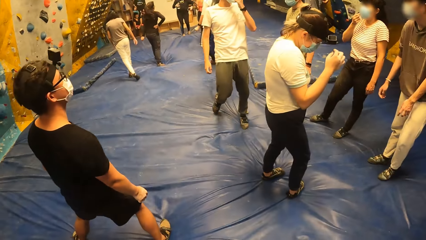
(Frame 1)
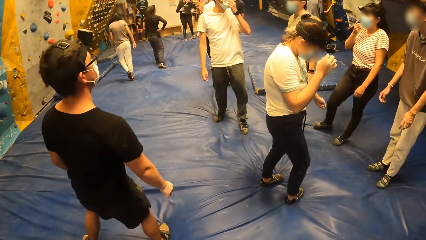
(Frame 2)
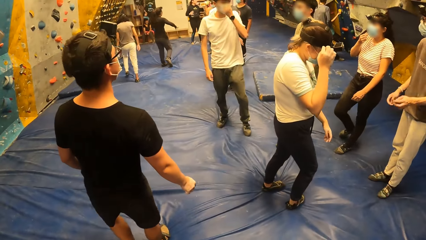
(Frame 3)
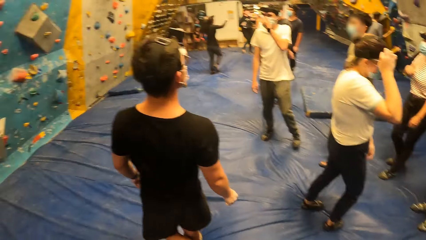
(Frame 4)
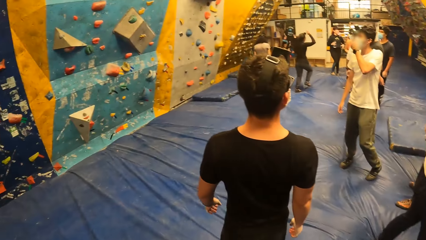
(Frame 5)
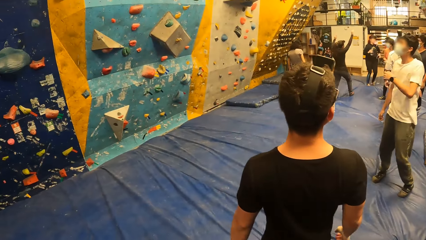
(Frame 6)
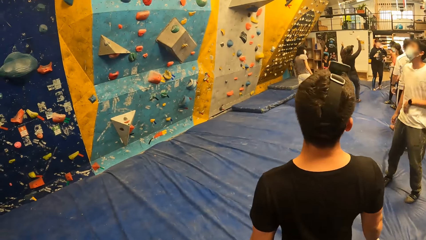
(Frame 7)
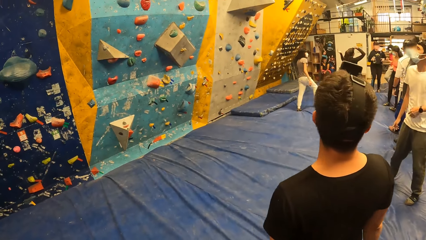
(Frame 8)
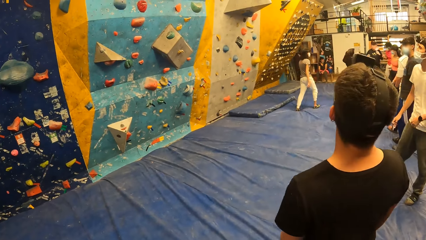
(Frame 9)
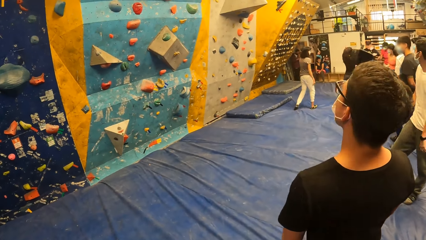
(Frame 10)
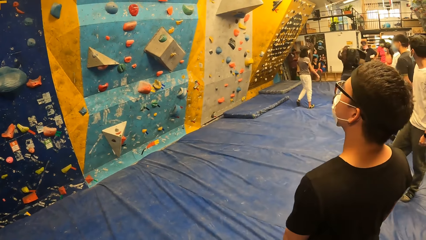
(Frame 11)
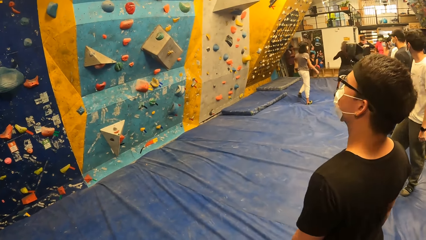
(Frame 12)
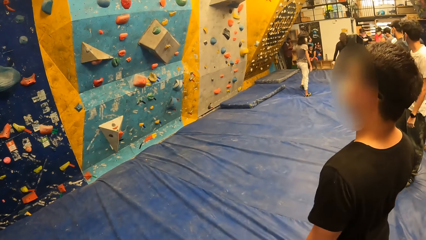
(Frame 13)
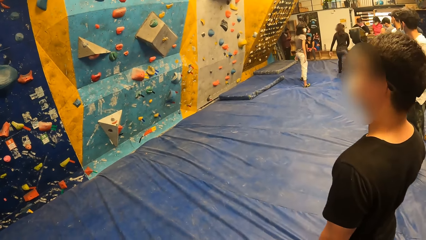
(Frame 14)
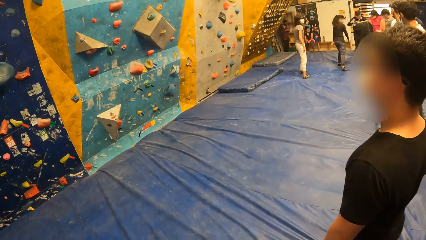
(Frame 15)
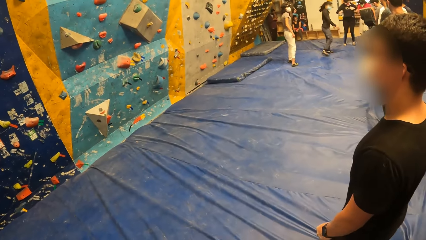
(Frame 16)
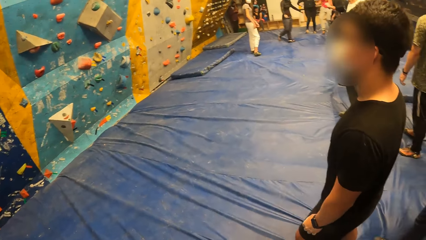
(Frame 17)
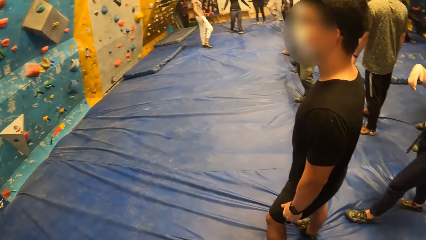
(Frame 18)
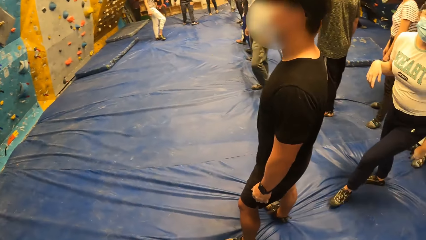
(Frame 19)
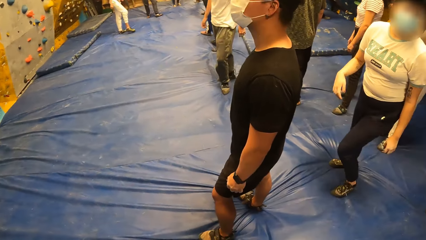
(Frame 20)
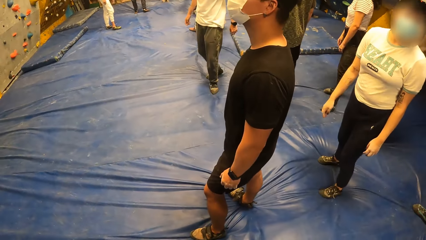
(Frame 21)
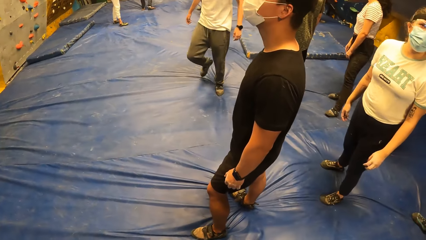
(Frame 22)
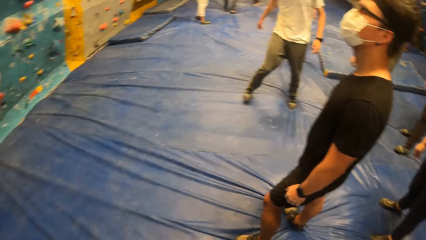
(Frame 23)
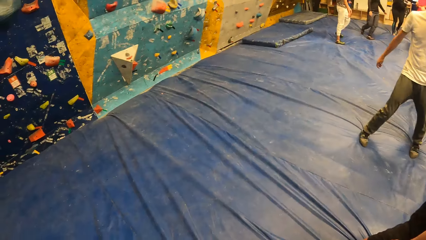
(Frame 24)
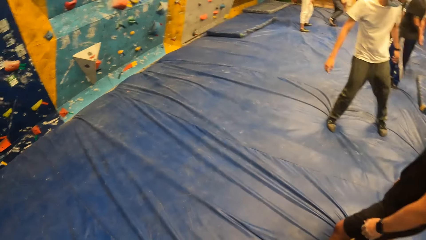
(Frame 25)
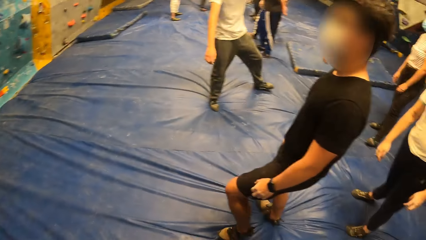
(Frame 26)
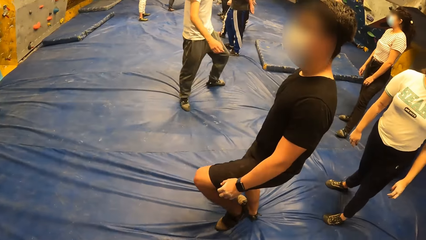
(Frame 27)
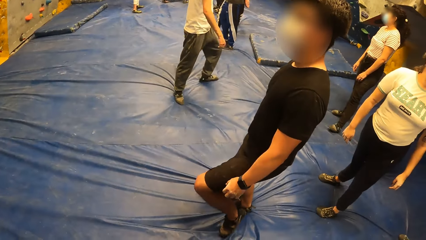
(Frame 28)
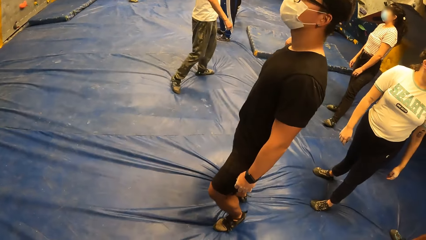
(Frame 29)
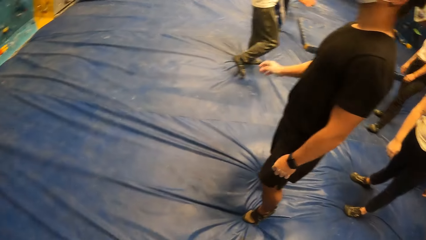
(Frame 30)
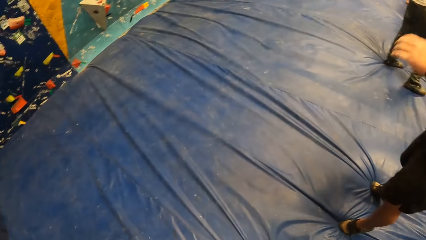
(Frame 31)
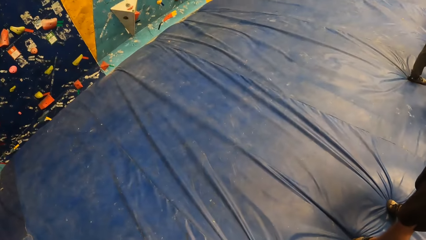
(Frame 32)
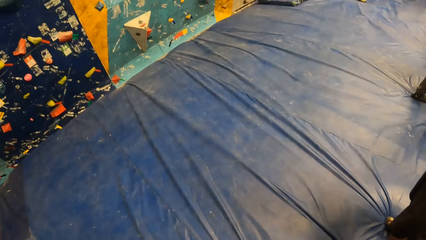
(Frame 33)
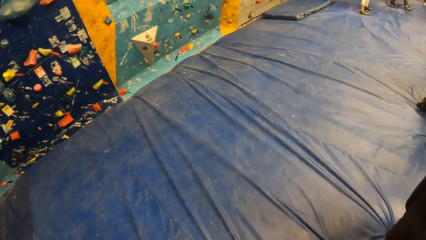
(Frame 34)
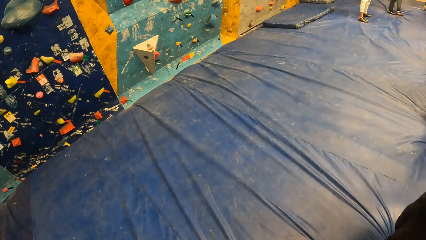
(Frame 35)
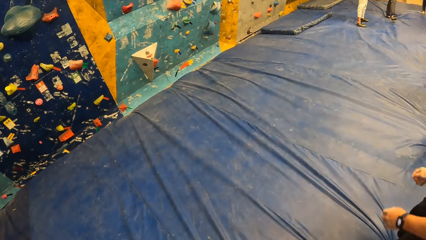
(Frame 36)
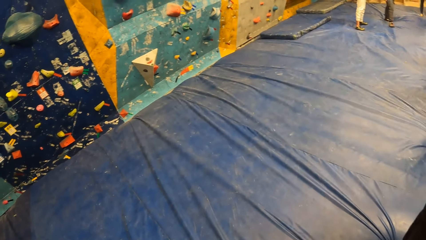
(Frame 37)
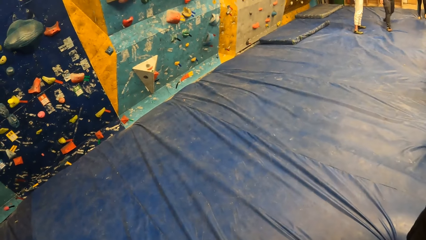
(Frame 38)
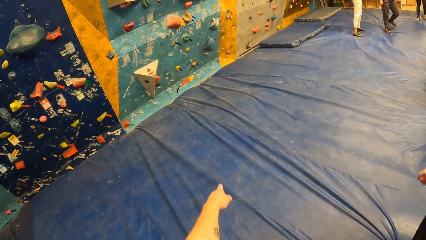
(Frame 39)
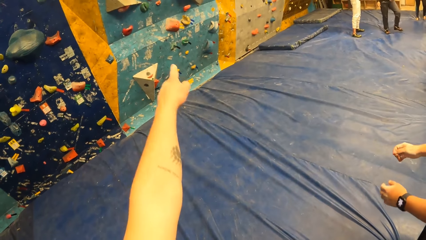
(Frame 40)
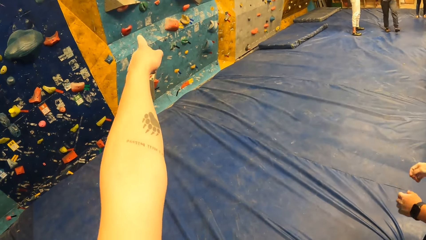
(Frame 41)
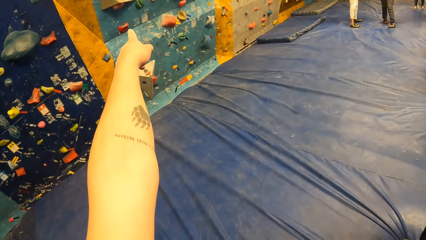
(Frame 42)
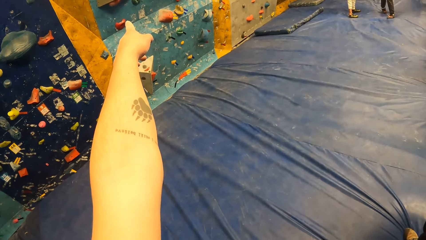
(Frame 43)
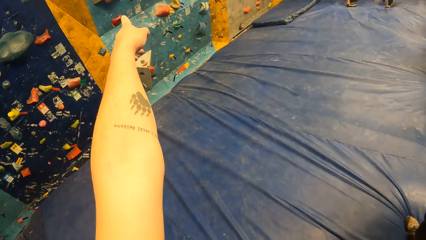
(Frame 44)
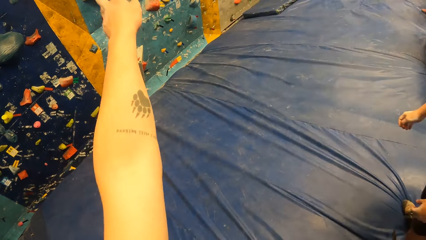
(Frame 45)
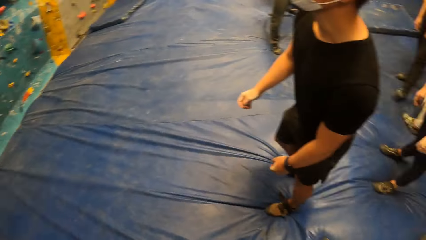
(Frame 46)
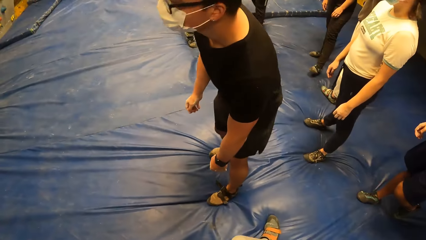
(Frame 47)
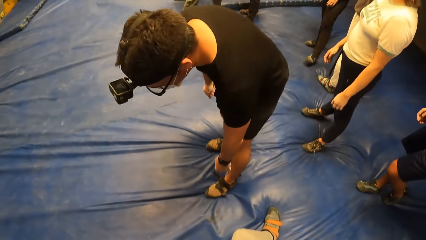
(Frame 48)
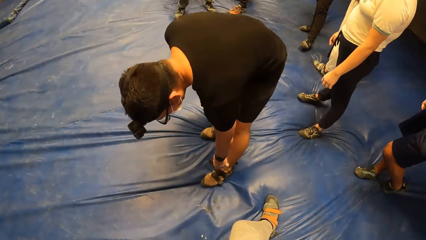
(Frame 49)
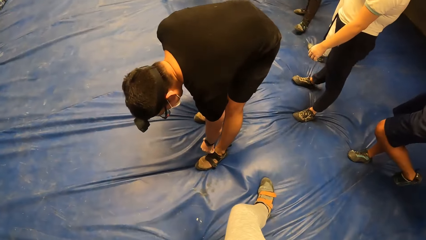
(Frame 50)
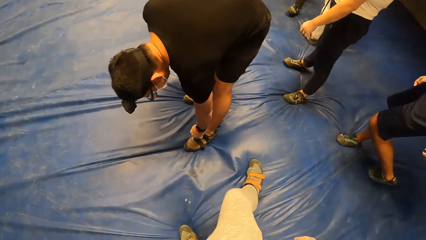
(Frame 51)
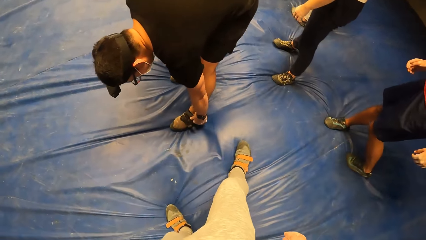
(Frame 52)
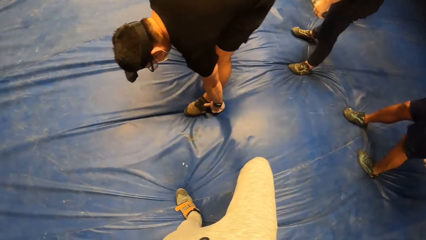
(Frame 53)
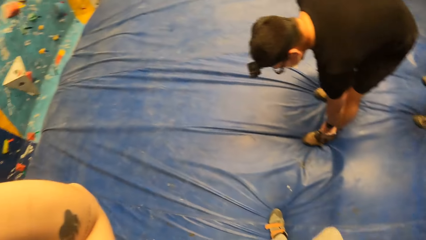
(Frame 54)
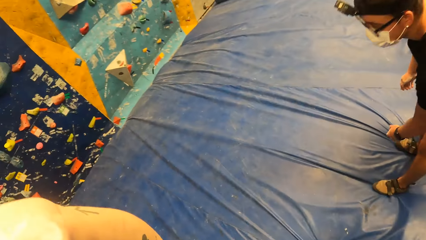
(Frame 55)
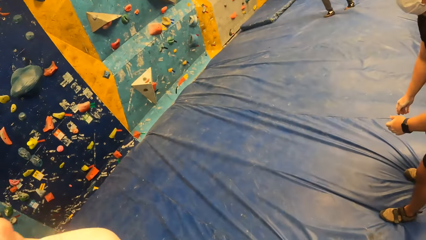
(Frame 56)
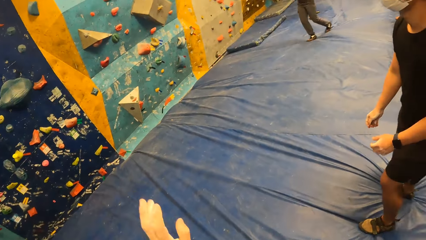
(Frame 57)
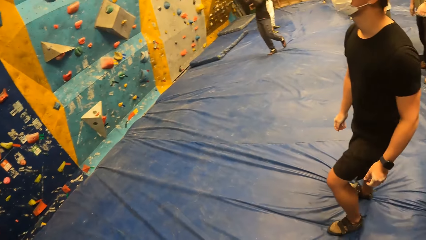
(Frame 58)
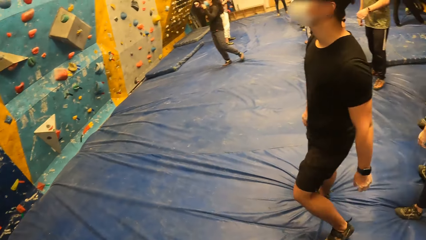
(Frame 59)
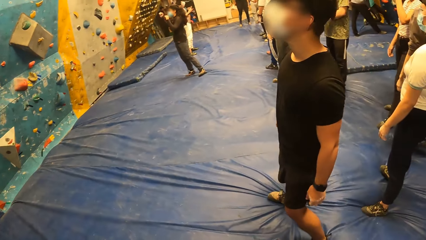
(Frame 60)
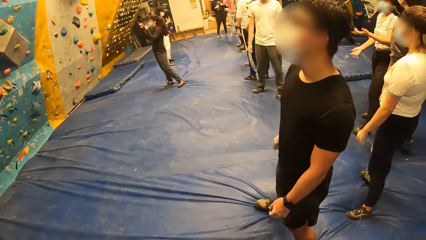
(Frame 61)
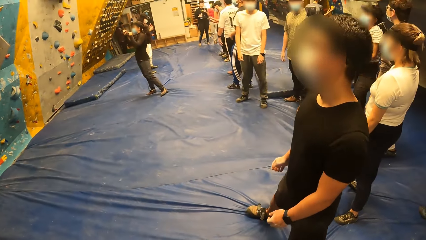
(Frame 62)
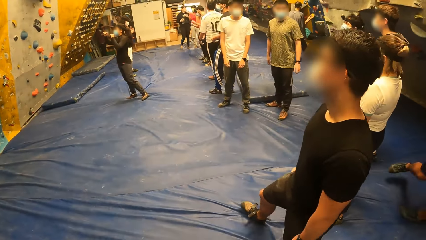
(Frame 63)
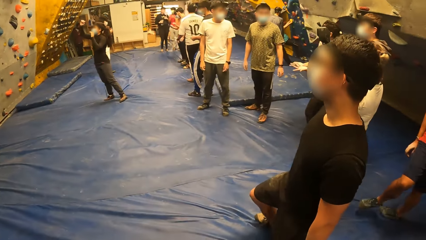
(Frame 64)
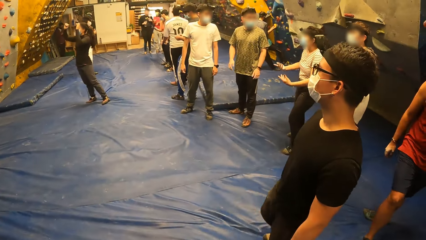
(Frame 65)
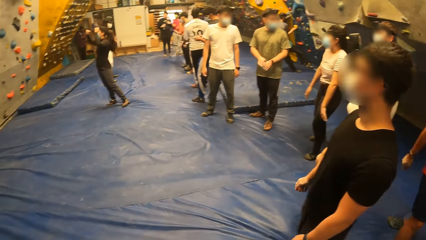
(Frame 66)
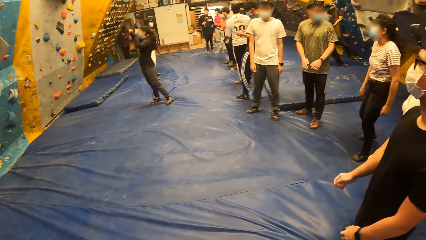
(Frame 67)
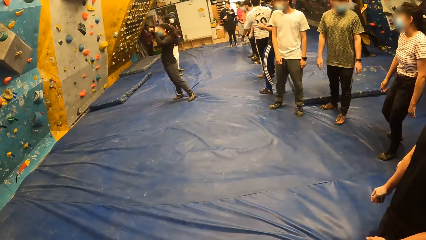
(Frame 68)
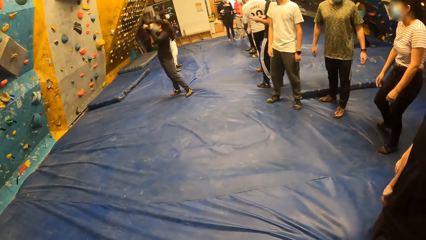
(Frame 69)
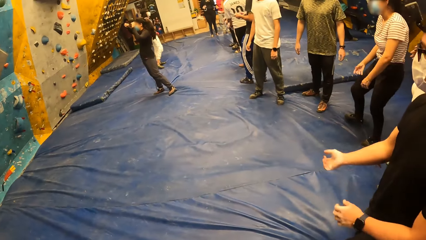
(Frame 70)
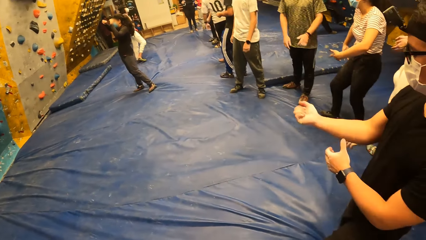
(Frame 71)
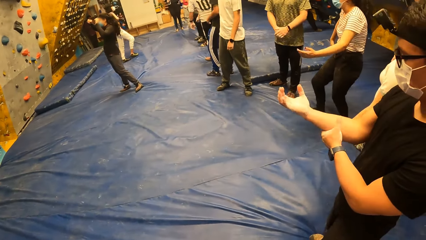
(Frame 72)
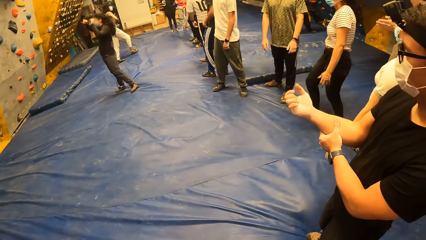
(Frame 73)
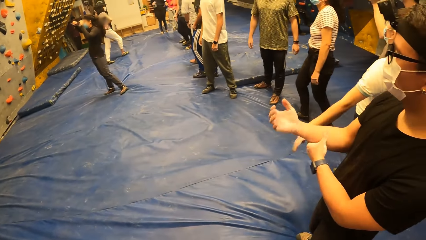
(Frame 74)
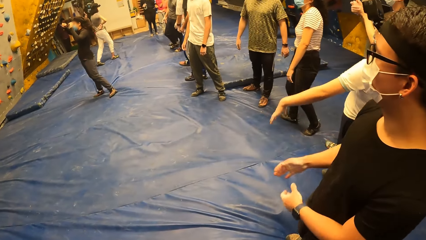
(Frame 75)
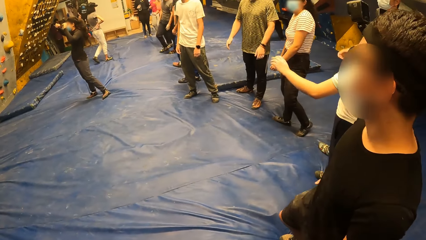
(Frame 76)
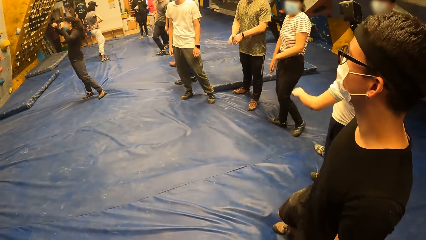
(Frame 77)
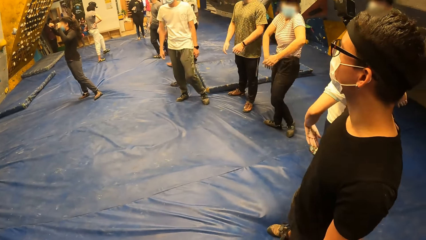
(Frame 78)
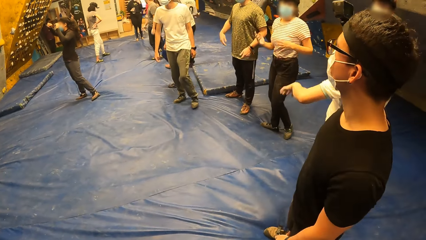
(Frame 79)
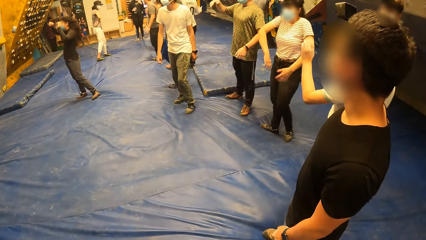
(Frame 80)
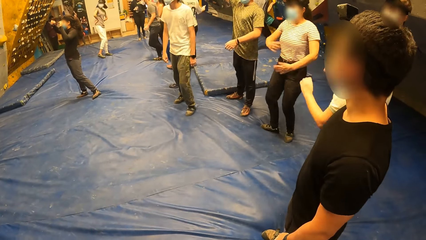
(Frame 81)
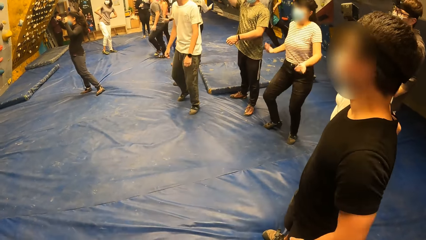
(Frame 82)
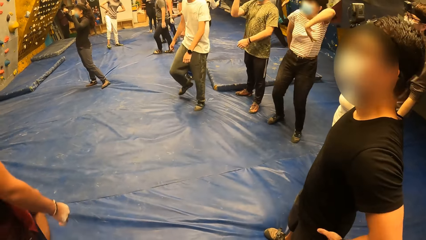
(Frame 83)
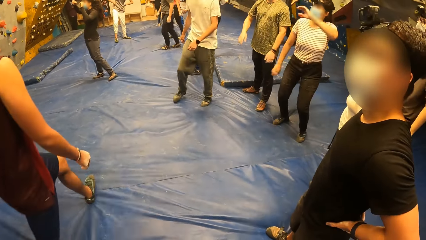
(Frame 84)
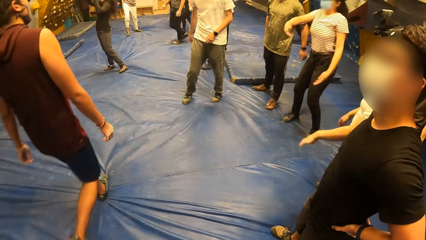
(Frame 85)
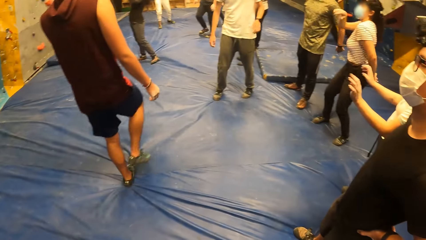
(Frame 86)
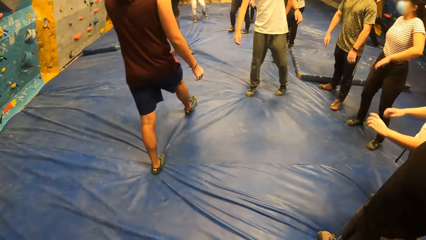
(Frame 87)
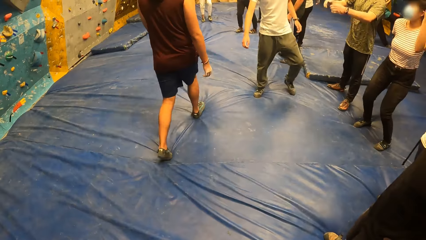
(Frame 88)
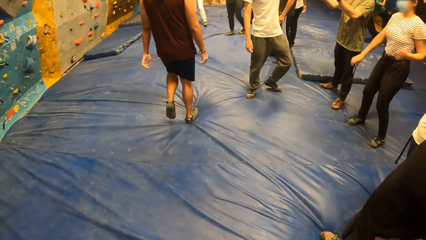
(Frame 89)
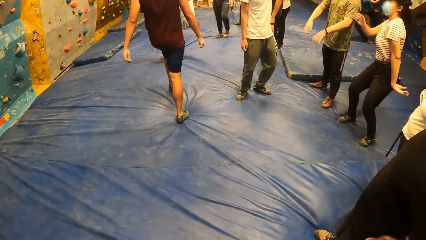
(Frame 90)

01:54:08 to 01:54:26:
The camera wearer looks around. They look around at others. They look around at the climbing wall. They point at the climbing wall. They look around at others. They look at the climbing wall. They look at others.
